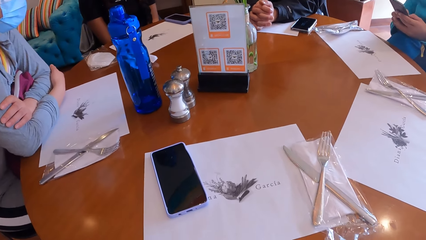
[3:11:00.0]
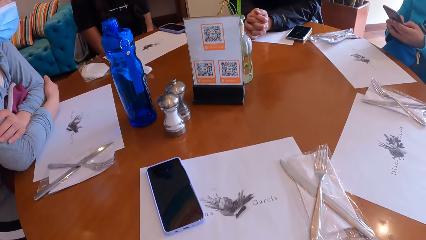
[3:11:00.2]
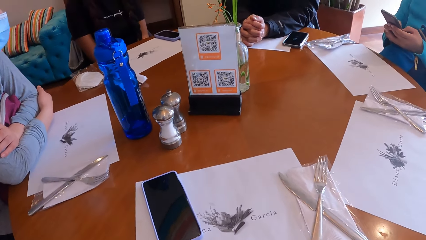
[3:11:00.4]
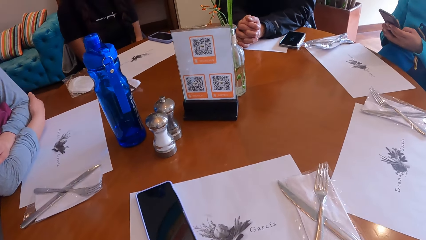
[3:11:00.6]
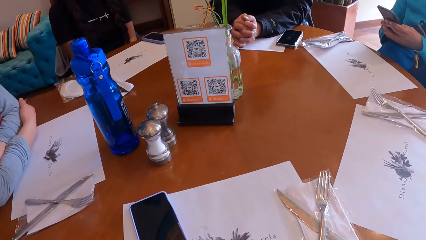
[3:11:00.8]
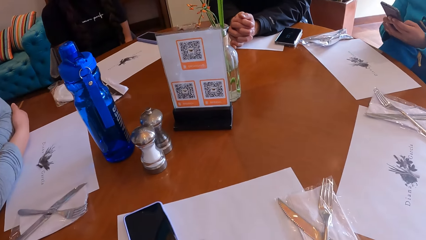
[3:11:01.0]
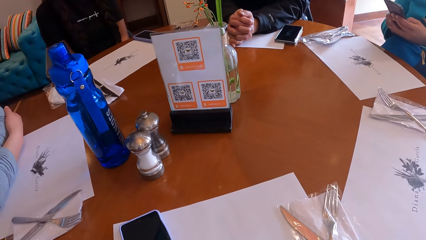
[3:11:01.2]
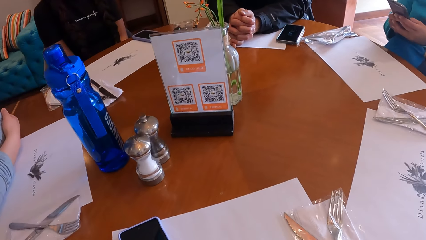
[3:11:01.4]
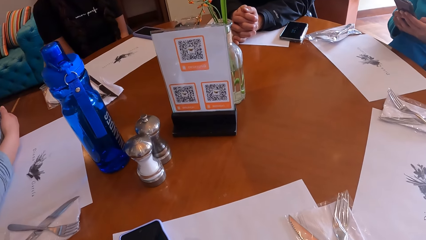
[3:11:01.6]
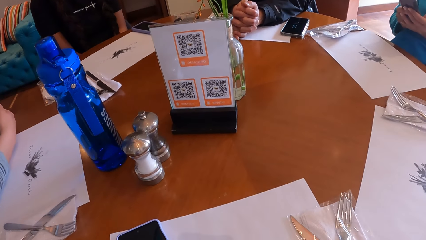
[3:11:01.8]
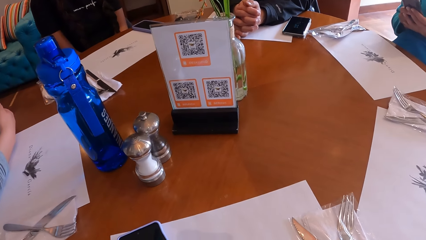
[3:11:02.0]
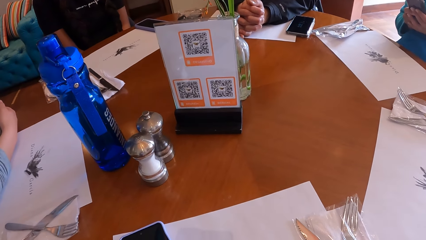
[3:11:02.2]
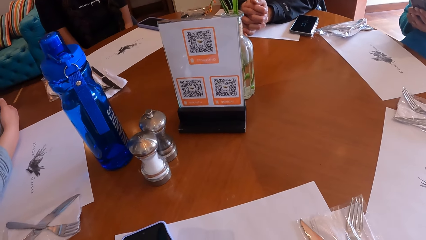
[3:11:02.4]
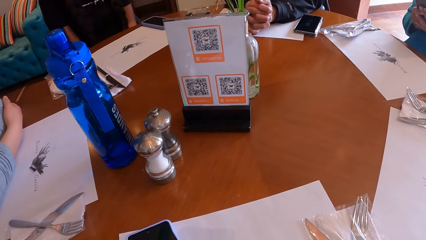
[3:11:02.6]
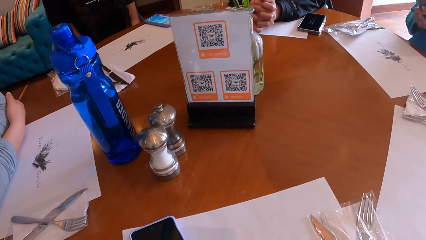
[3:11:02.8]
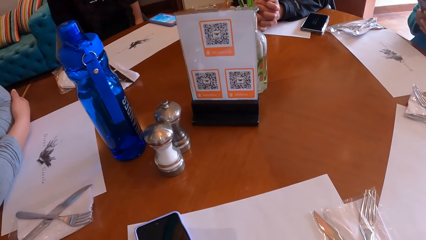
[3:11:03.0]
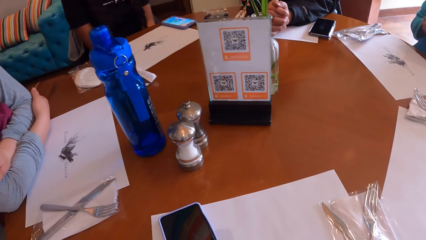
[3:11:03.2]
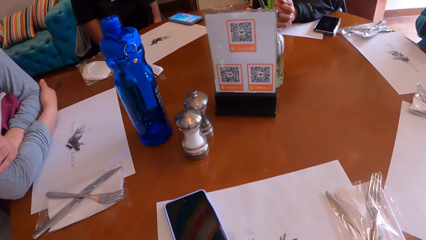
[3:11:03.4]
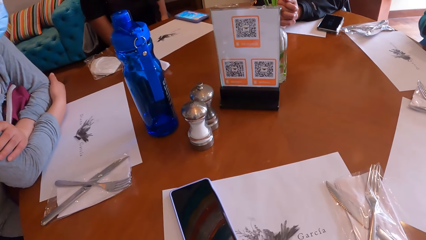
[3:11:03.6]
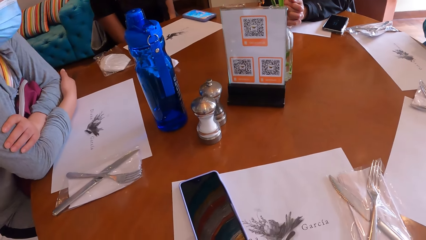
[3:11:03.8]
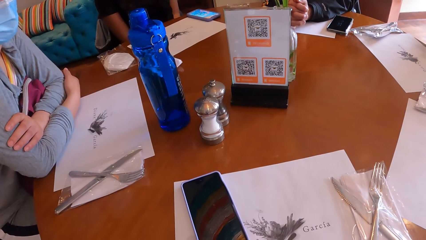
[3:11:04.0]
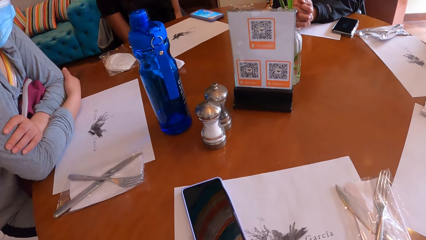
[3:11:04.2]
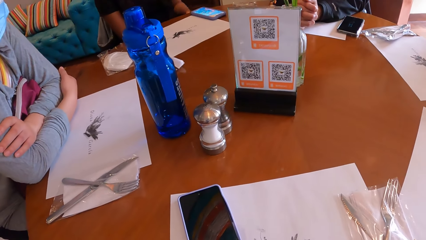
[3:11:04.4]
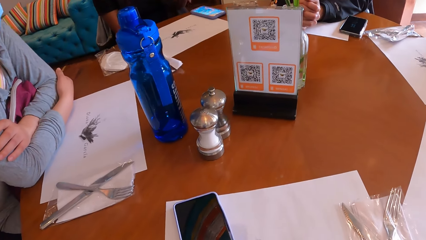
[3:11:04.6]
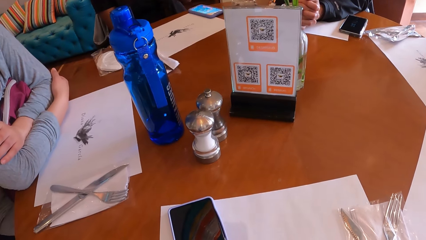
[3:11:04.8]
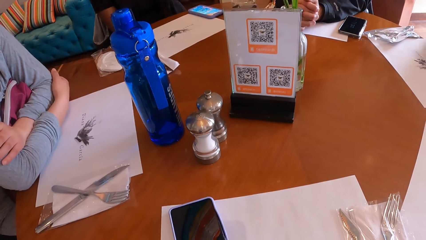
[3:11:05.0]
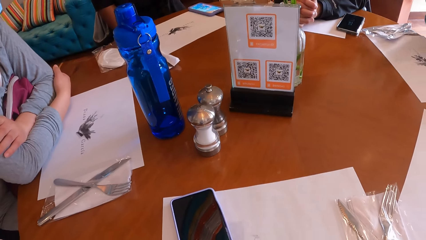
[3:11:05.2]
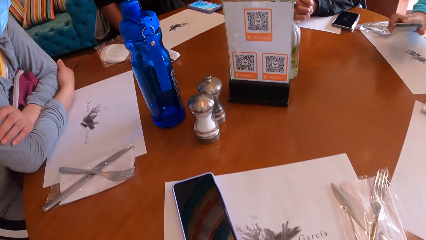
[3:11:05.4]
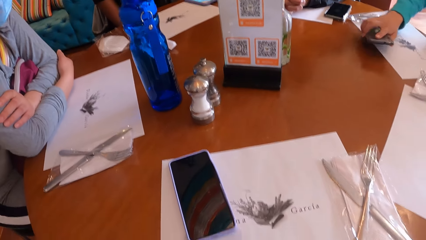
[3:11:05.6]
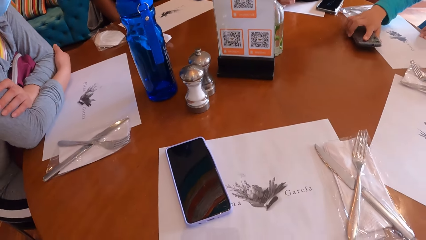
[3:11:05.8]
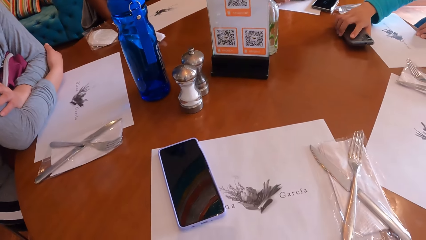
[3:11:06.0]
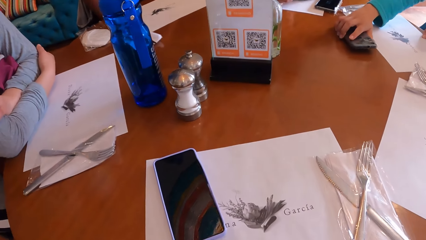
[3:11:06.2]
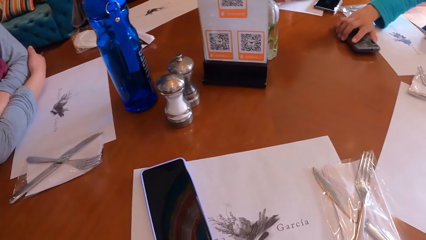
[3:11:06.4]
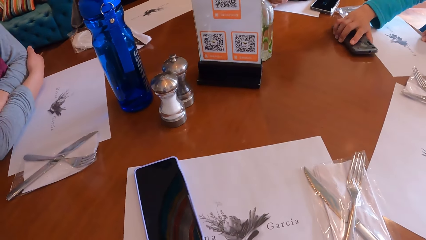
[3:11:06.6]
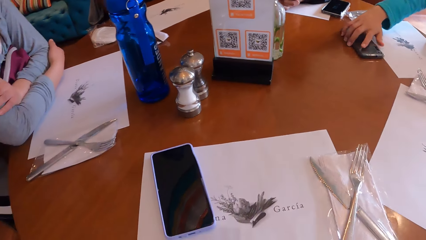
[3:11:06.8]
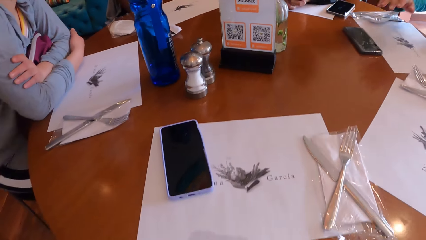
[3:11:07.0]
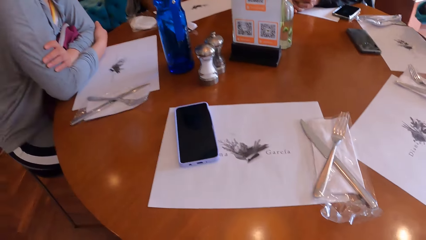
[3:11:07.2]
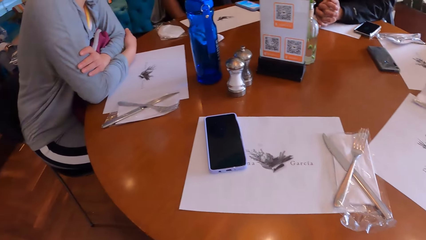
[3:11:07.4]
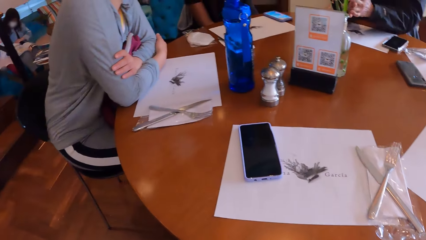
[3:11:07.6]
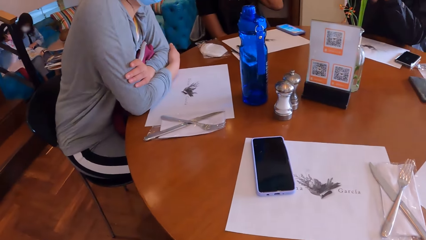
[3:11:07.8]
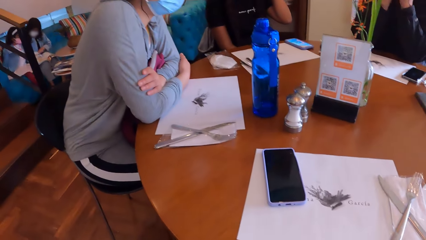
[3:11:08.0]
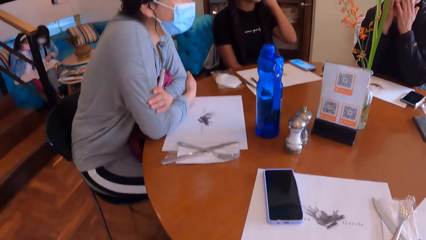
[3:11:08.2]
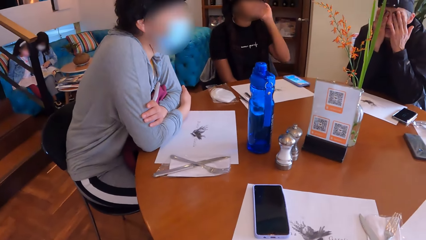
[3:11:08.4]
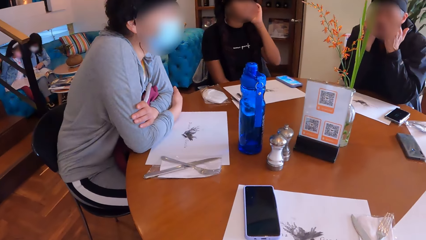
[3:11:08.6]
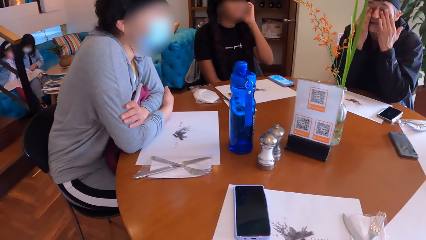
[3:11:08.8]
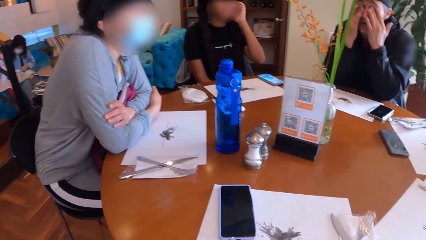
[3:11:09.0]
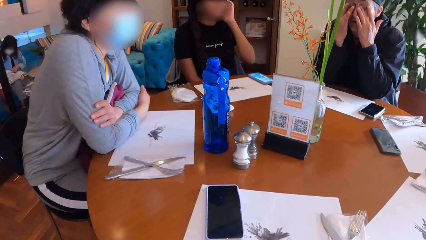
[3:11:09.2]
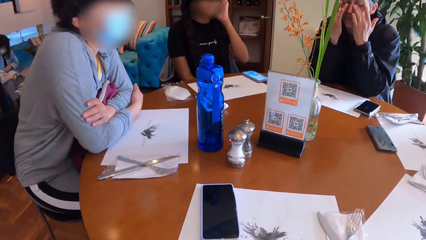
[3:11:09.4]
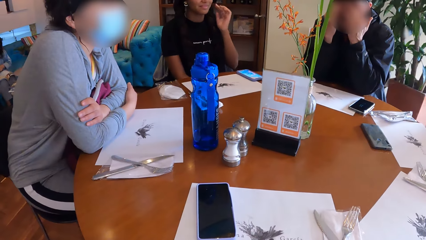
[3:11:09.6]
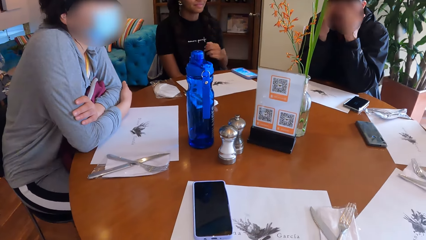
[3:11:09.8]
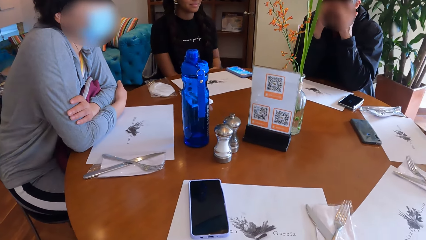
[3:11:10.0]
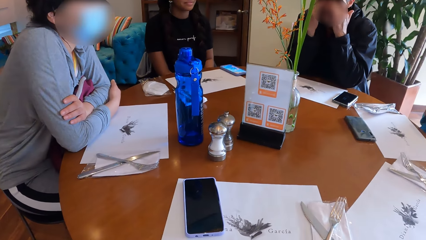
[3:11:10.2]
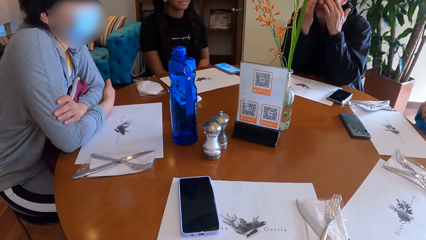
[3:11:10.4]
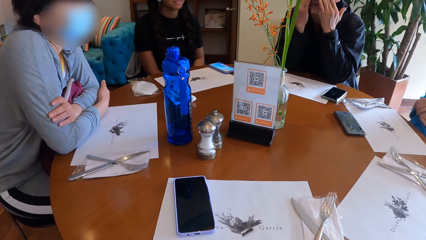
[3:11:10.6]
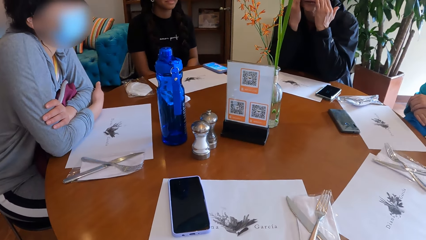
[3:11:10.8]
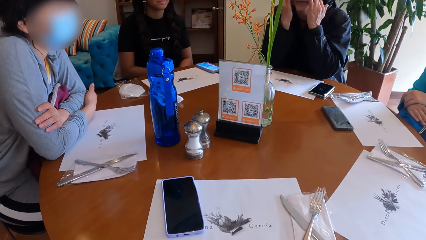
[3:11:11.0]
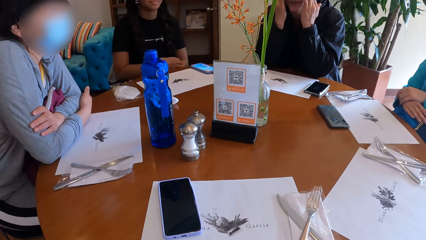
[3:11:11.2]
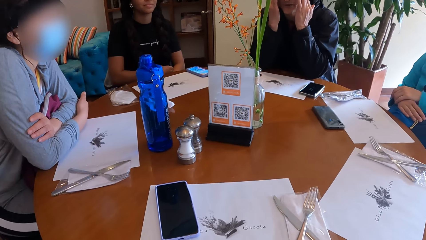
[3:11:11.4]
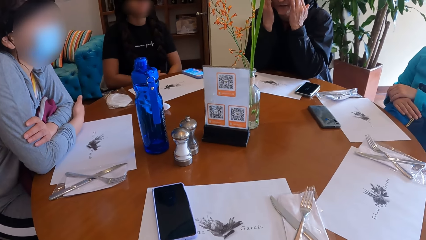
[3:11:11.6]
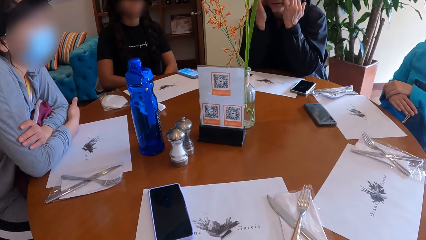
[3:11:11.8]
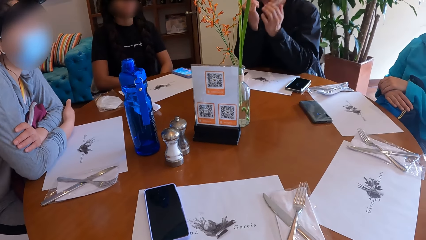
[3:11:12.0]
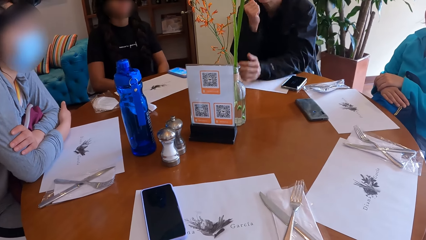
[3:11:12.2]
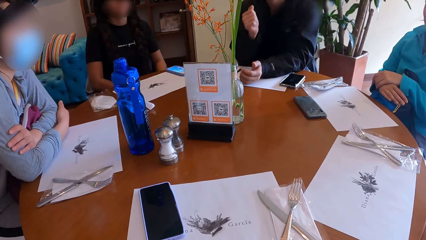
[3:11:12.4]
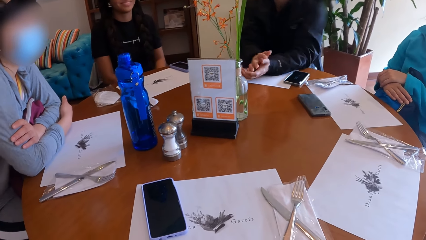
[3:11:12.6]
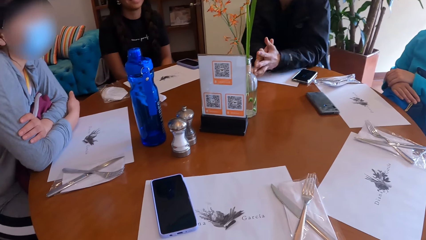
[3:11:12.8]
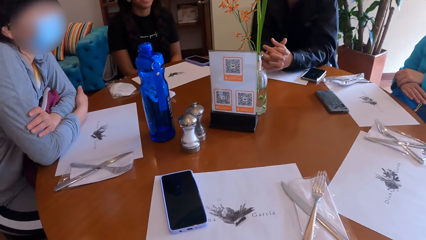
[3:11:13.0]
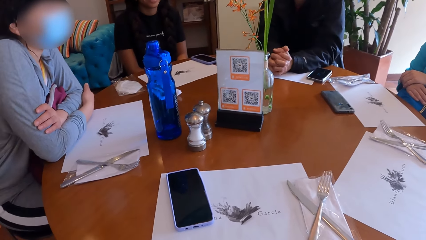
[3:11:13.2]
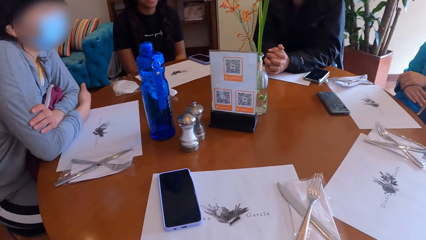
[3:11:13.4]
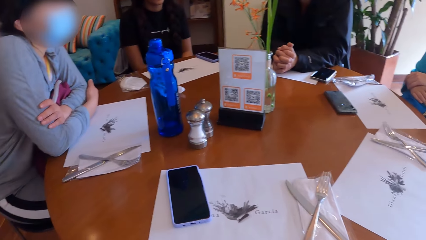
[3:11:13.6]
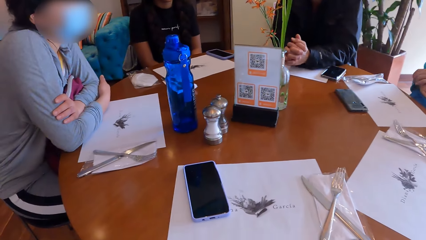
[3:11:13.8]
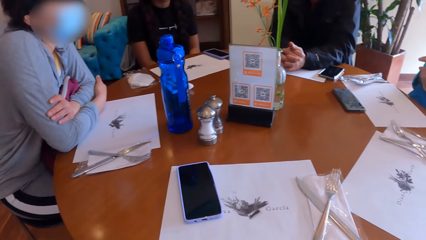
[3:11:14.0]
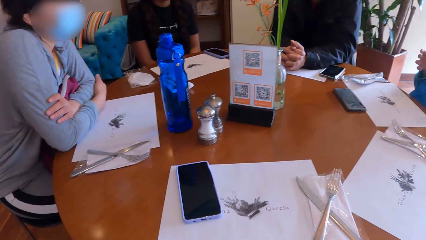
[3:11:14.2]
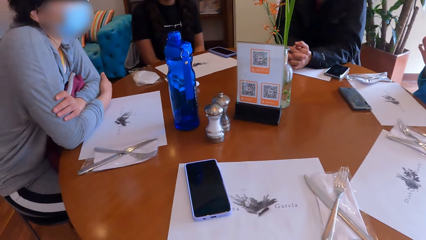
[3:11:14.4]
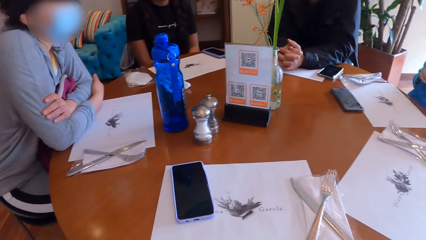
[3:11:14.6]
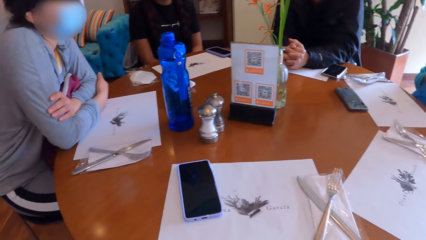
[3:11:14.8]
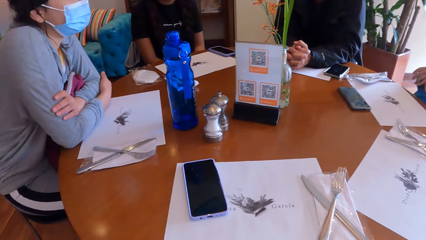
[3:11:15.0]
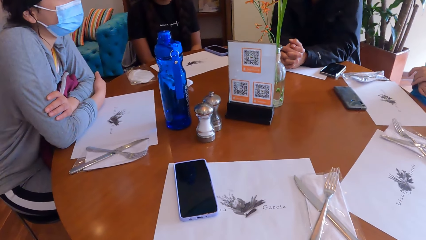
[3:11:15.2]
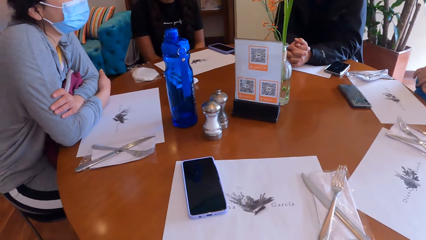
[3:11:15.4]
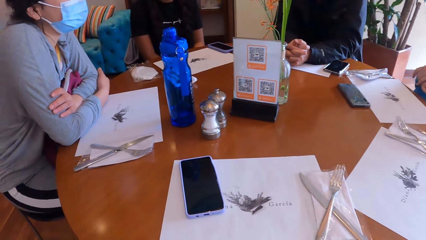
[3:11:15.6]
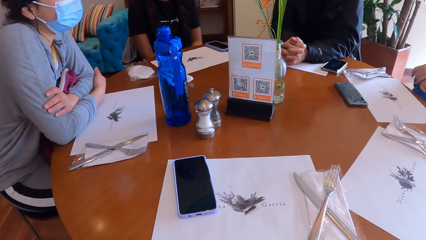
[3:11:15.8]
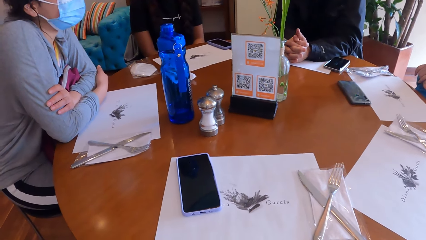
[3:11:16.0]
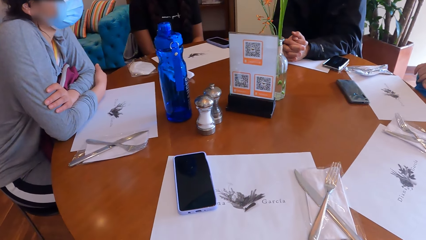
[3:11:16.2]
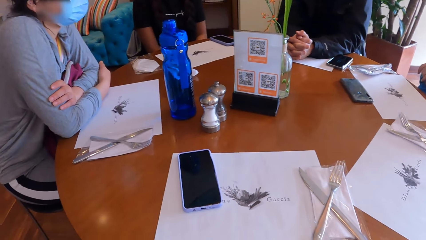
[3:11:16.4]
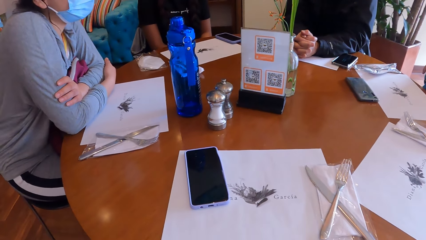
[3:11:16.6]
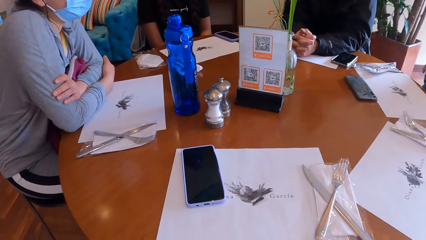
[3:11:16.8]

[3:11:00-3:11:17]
A man raises a hand. A woman drops her phone on the table with her right hand. The man touches his face with both hands. Another woman touches her ear with her left hand. A person touches the eyes. The man lowers a hand. The person puts hands on the table and crosses fingers. The first woman gestures.
